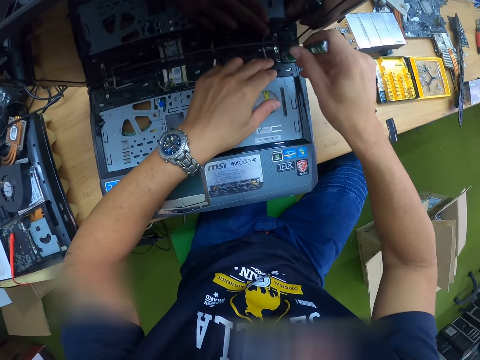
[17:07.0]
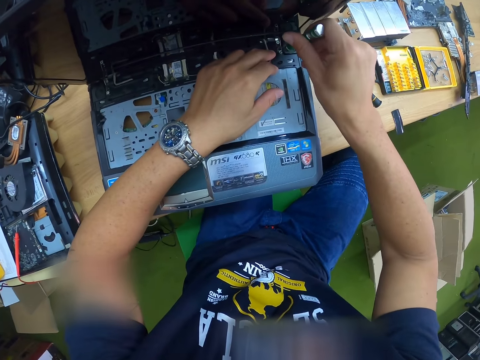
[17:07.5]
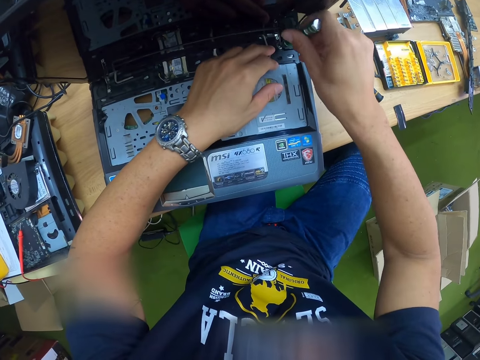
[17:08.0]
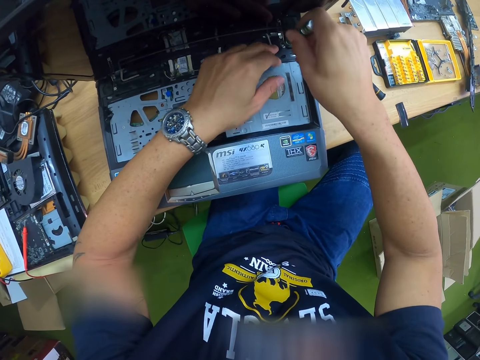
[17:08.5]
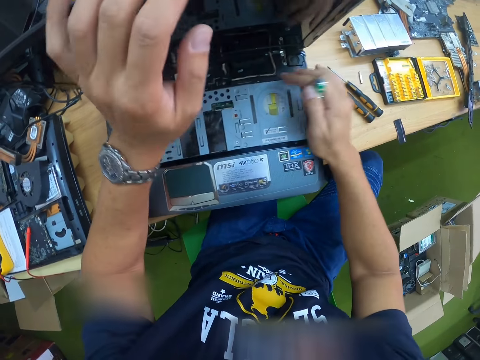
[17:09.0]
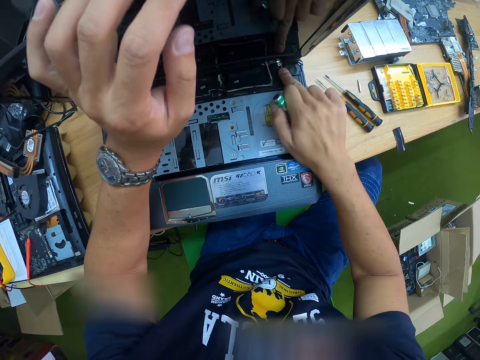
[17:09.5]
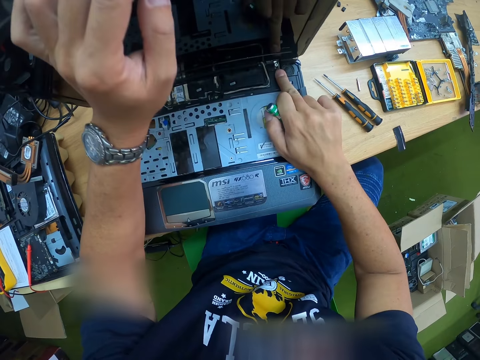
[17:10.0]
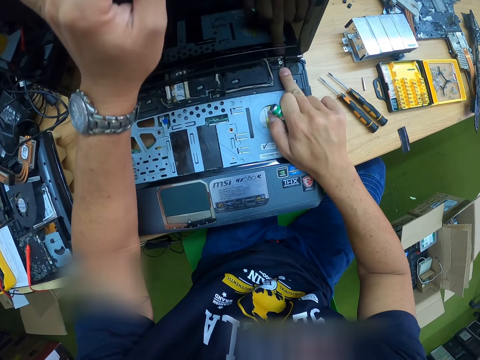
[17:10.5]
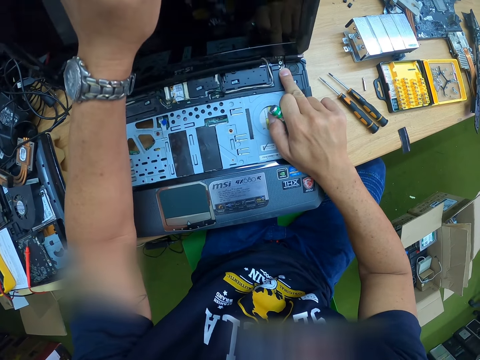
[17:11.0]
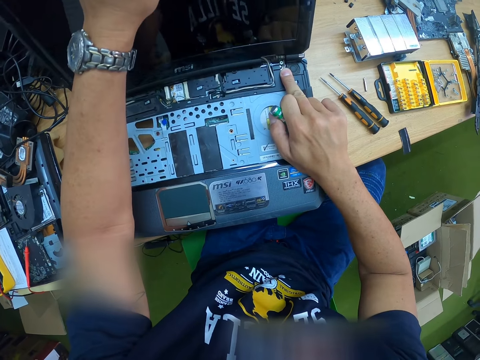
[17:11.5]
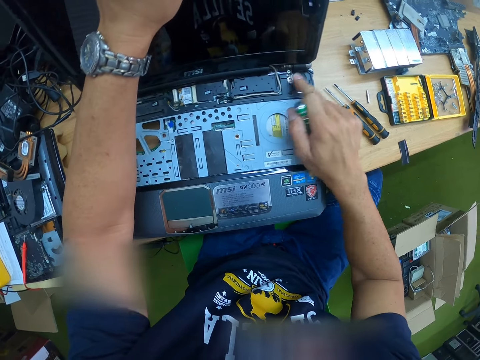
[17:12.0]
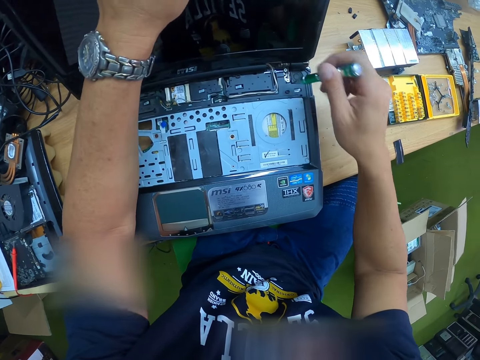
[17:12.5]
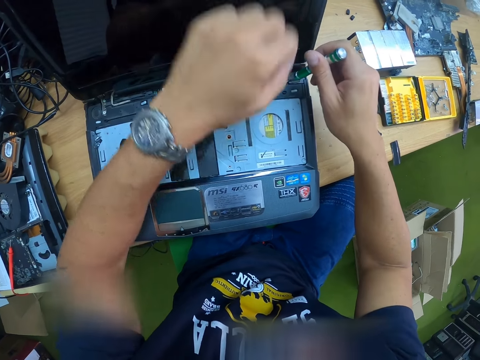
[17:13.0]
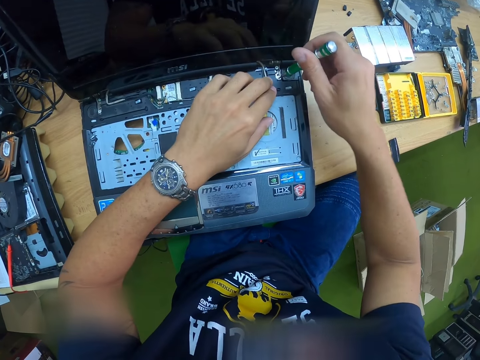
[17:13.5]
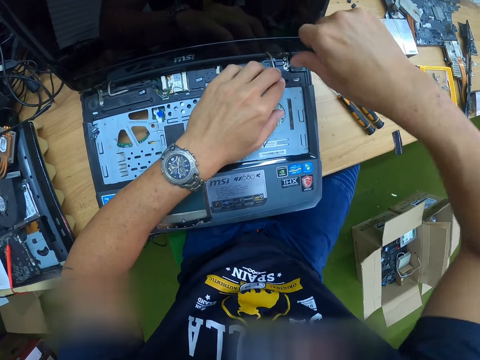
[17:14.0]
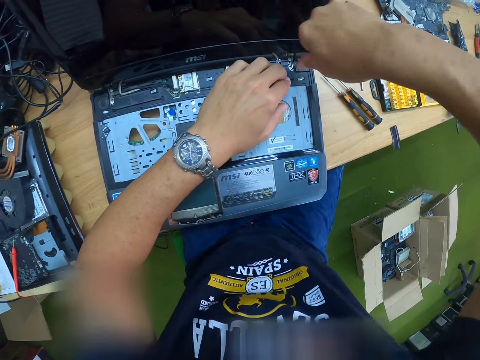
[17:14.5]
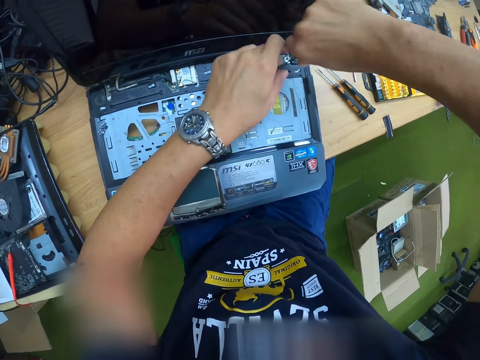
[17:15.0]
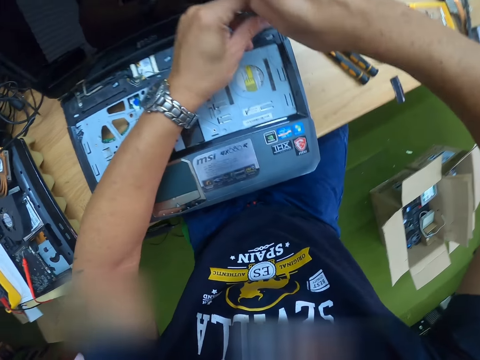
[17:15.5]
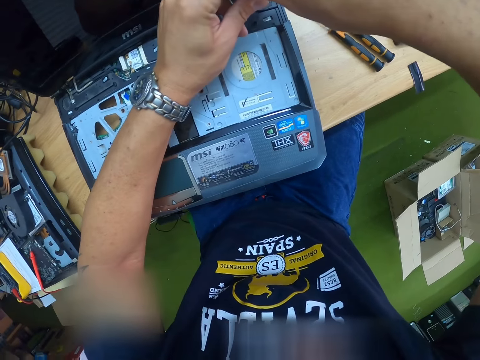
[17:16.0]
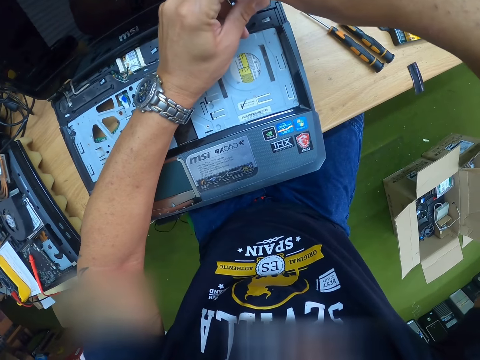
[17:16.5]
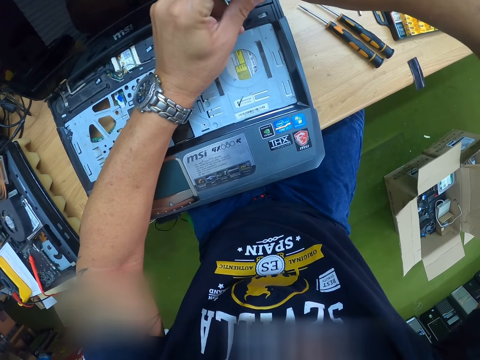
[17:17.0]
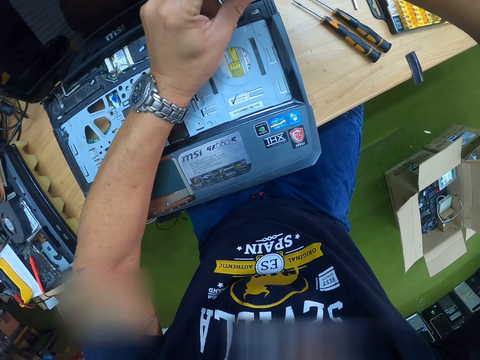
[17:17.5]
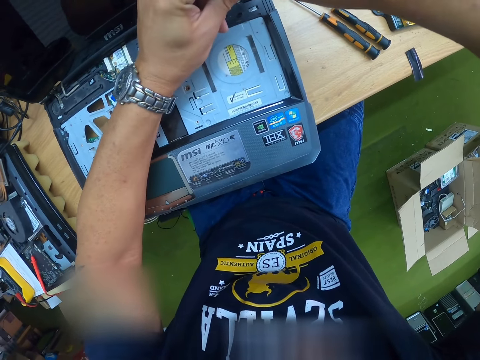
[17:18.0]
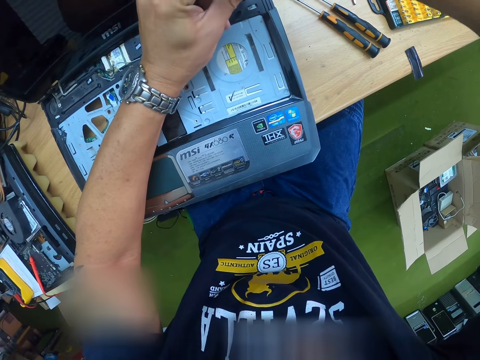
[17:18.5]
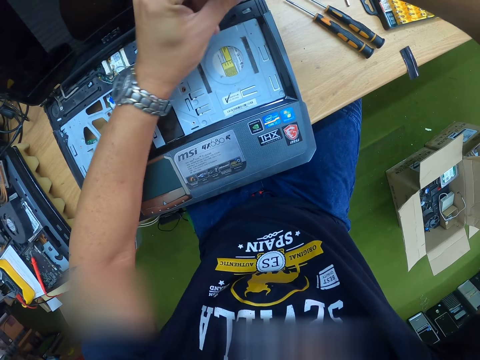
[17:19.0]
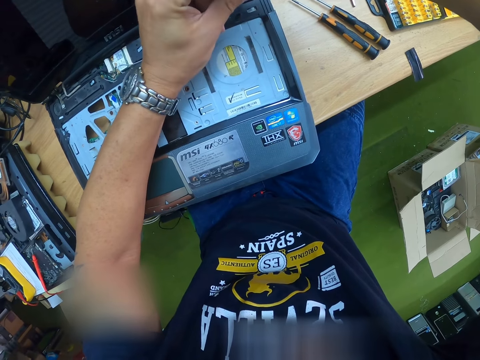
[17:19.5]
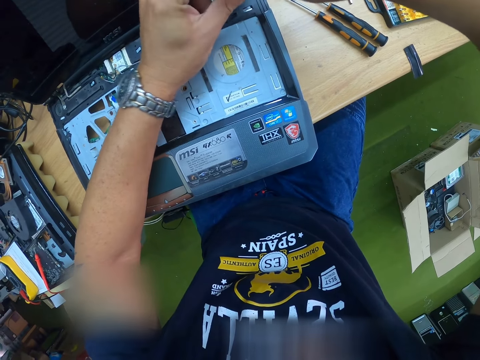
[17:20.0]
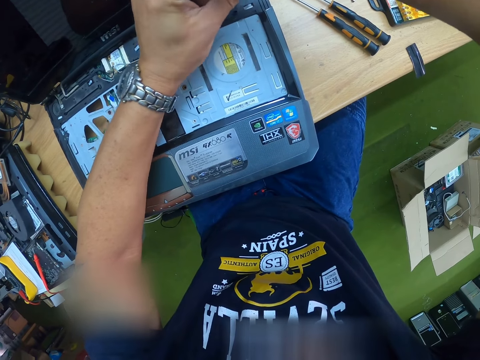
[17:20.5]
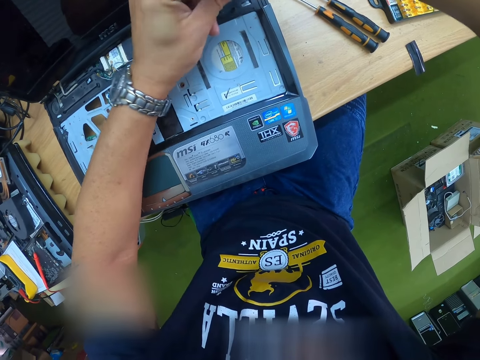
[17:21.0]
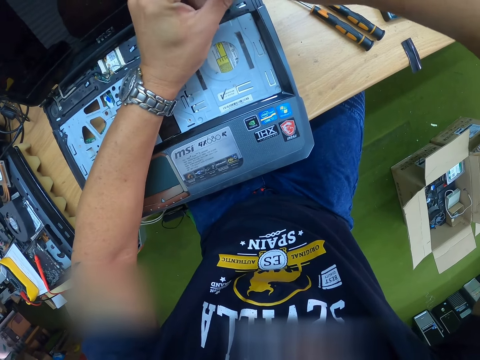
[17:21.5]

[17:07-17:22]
The camera wearer touches the laptop with his left hand. He drives a screw into the laptop. He bends the display assembly with his left hand. He presses down the display screen hinge with his right hand. He adjusts the laptop with his left hand. He loosens the screw with the screwdriver bit holder in his right hand. He drives a screw into the laptop. He loosens the screw with the screwdriver bit holder with both hands.

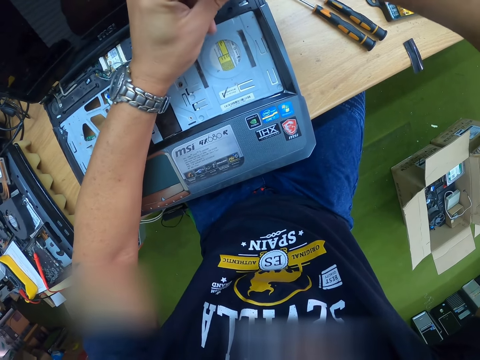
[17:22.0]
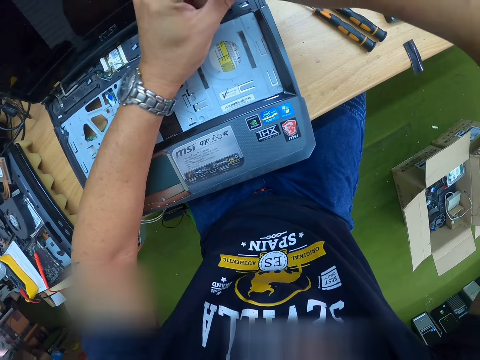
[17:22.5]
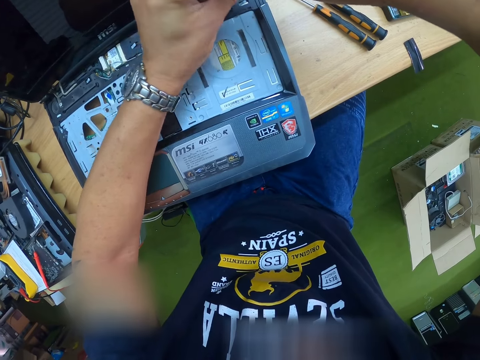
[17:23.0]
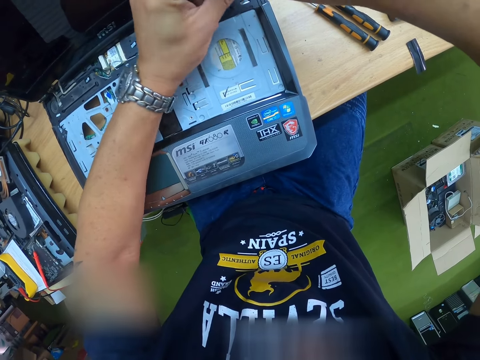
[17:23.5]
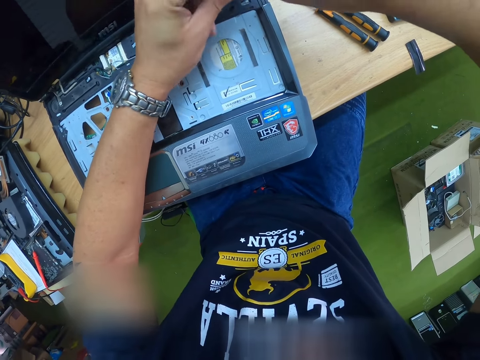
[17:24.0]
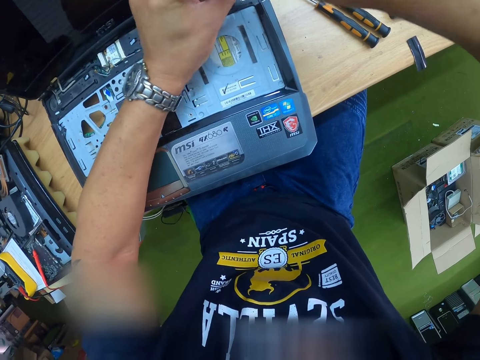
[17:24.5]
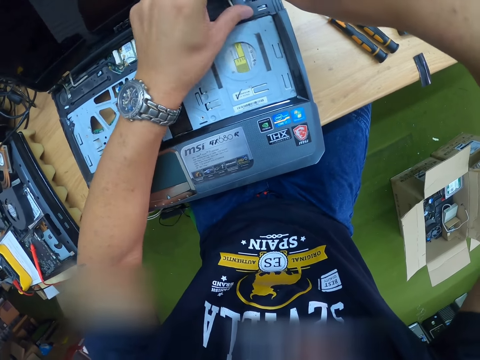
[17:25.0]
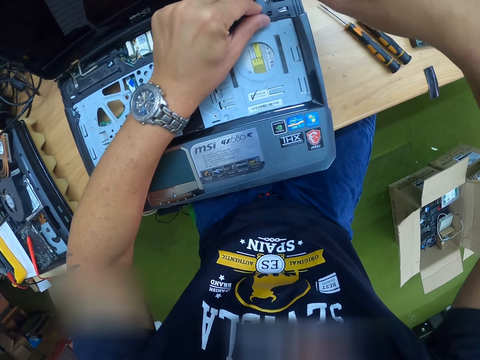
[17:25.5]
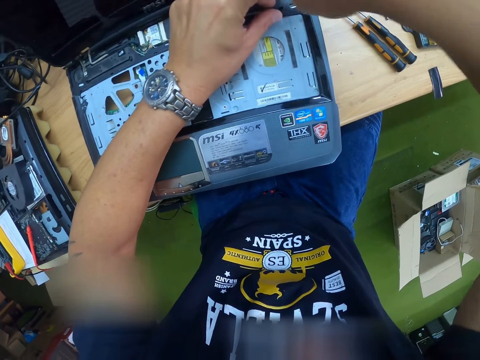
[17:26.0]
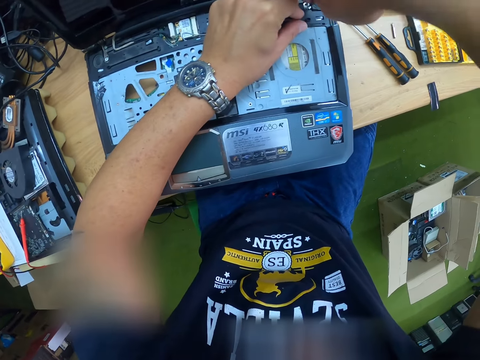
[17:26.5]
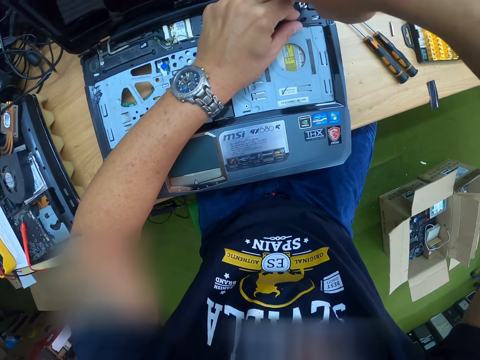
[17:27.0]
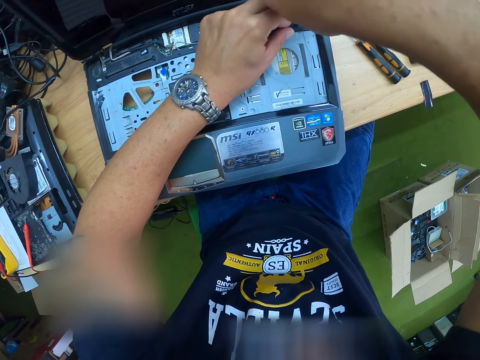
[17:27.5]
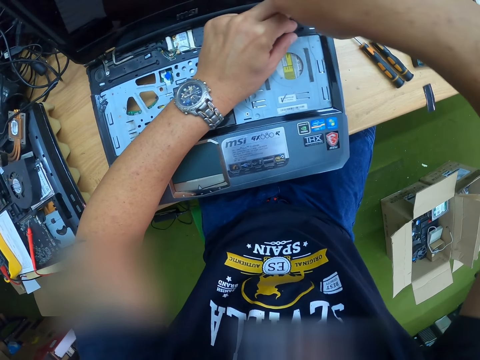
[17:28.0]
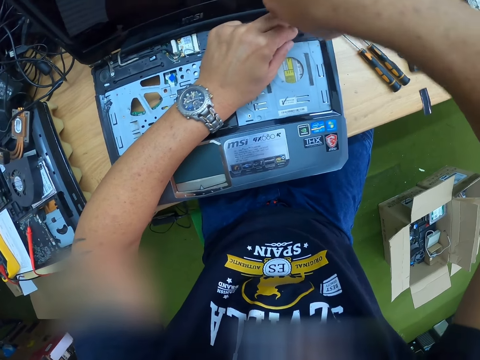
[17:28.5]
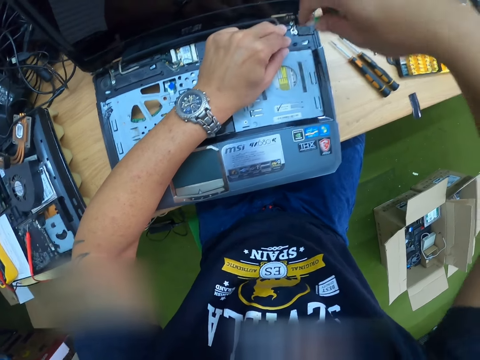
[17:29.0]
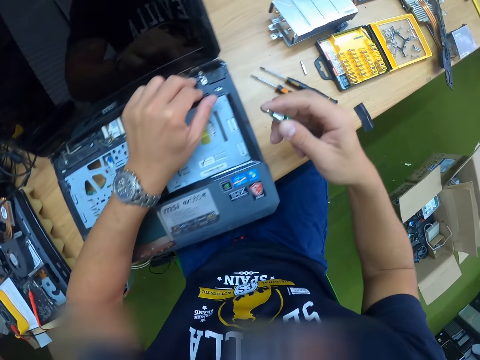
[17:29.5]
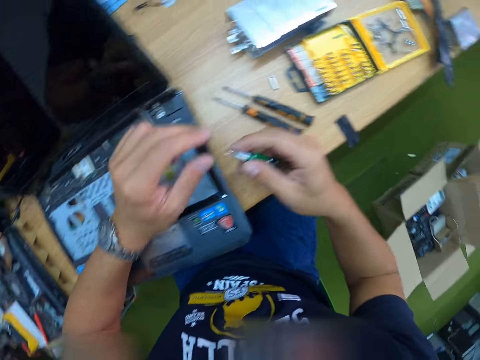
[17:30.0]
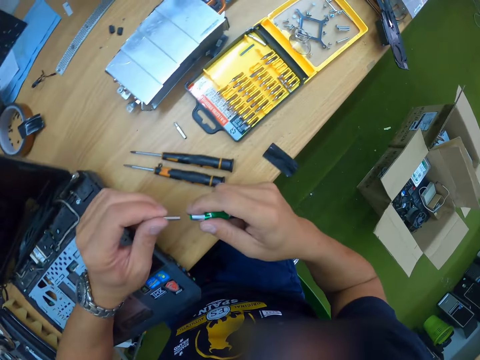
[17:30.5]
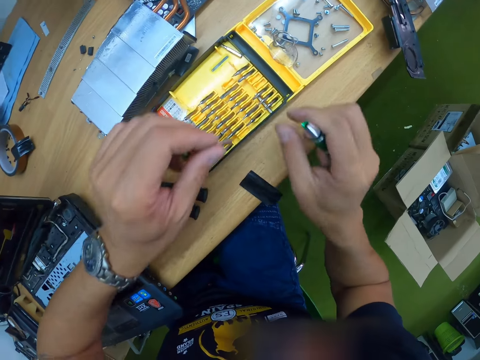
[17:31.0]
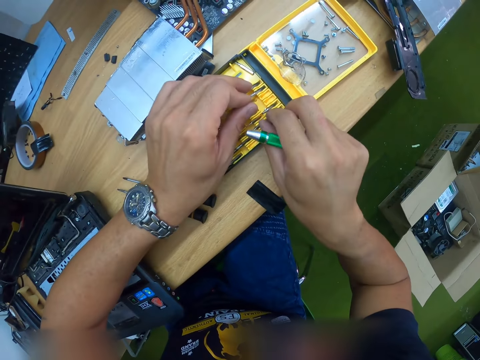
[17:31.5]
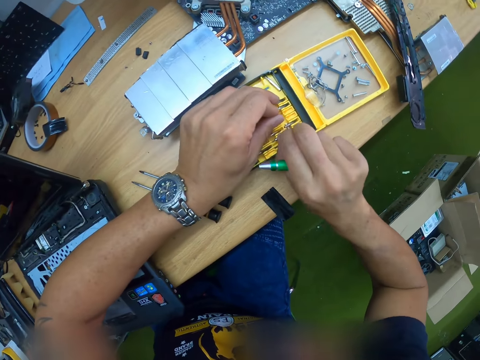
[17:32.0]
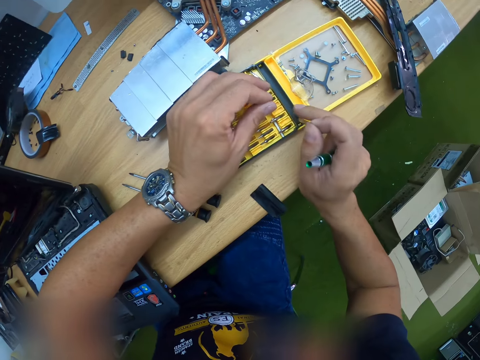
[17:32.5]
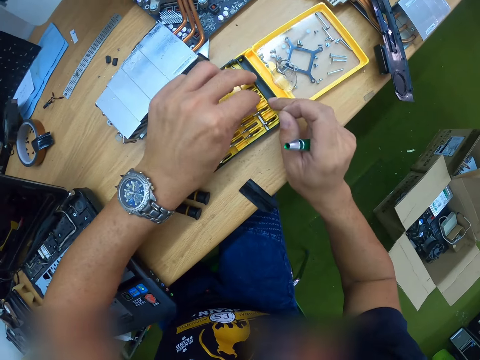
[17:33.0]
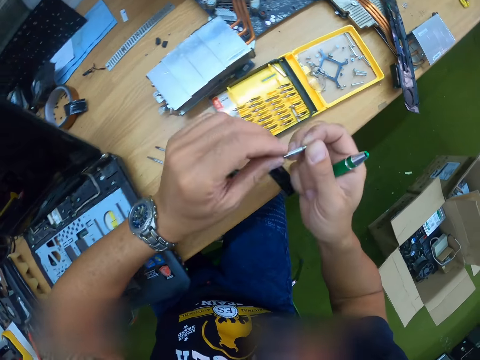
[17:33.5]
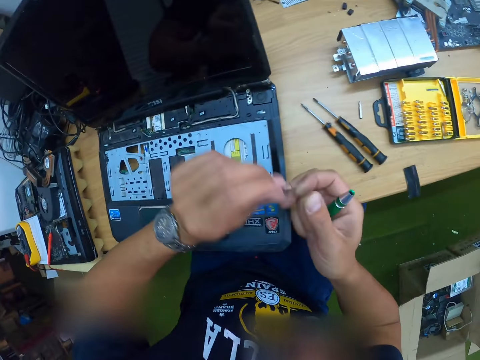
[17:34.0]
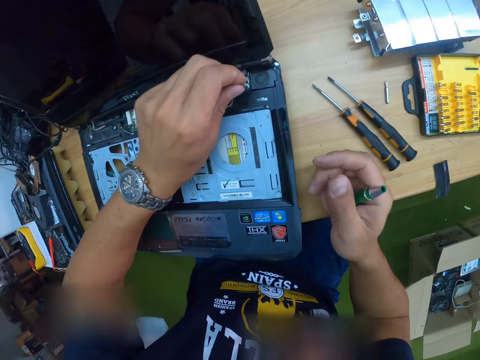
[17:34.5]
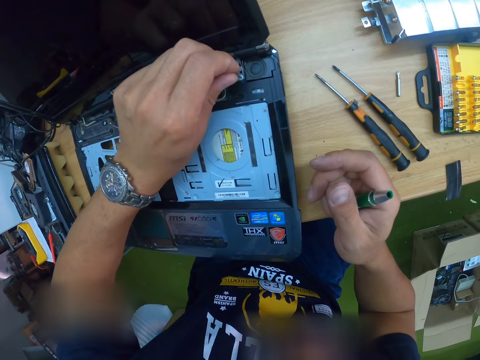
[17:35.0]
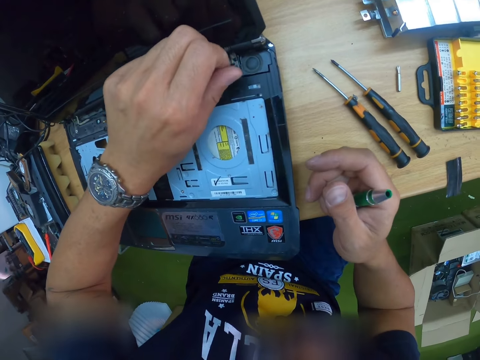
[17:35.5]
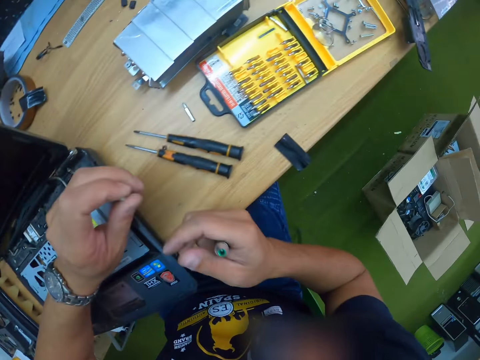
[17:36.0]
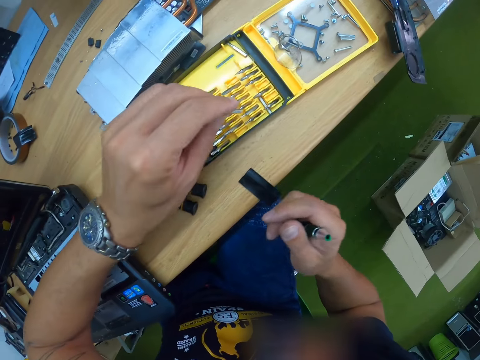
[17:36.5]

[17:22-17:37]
The camera wearer loosens the screw with the screwdriver bit holder in his right hand. He holds the screw holder with both hands. He removes the screw from the screwdriver bit holder with his left hand. He picks up a driver bit from the tool kit with his right hand. He picks a screw from the screw bin on the table. He puts the screw in a plastic screw bin. He drops the driver bit in the tool kit with his left hand. He holds the driver bit with both hands. He stares around. He fits the driver bit in the laptop with his left hand. He fixes a screw into the laptop. He stares around.
